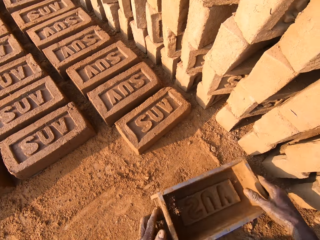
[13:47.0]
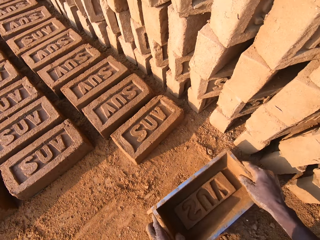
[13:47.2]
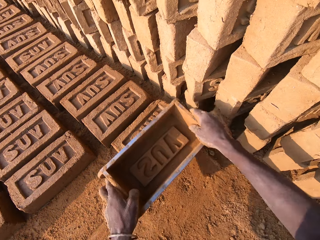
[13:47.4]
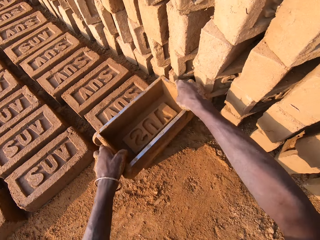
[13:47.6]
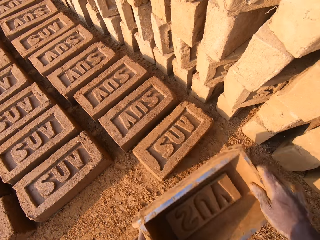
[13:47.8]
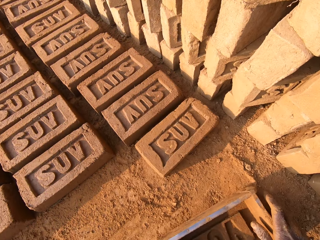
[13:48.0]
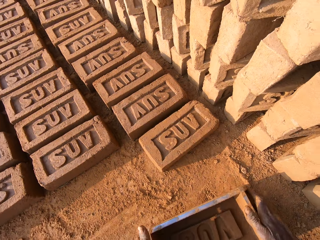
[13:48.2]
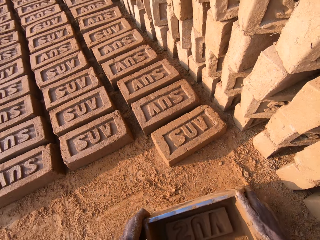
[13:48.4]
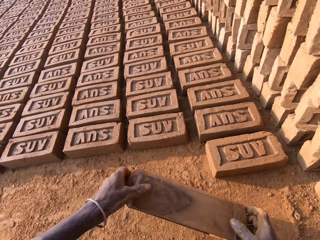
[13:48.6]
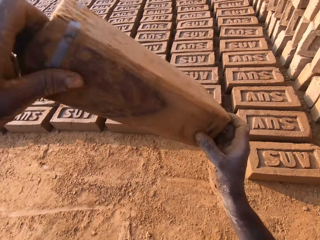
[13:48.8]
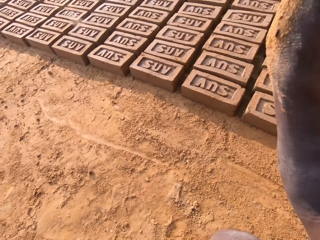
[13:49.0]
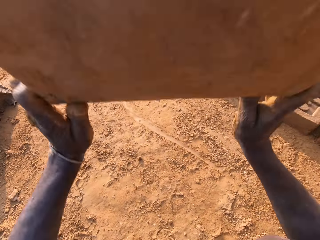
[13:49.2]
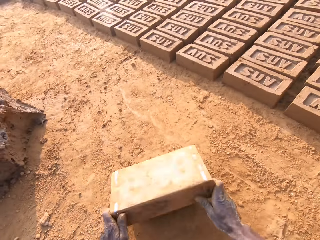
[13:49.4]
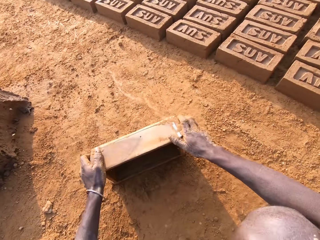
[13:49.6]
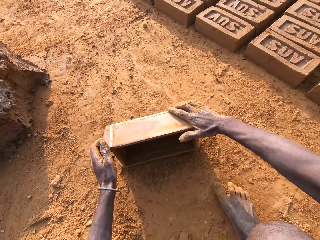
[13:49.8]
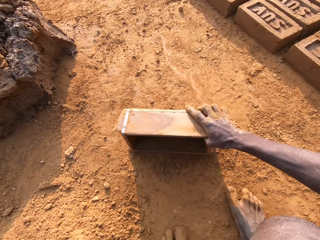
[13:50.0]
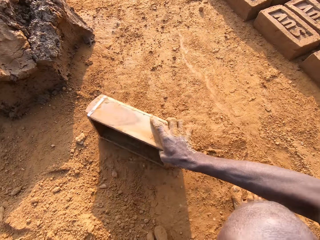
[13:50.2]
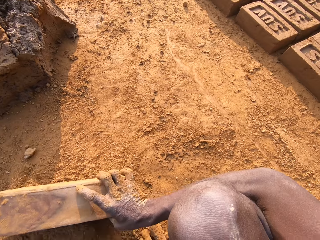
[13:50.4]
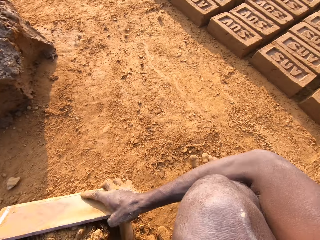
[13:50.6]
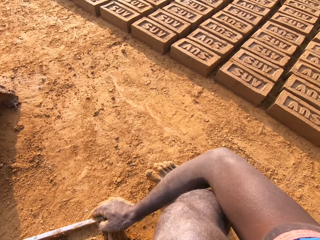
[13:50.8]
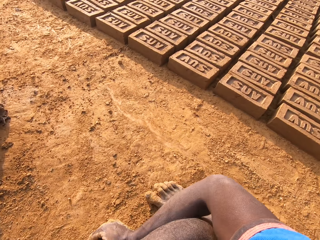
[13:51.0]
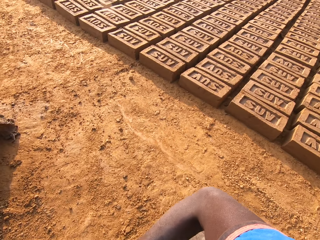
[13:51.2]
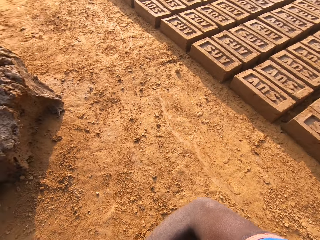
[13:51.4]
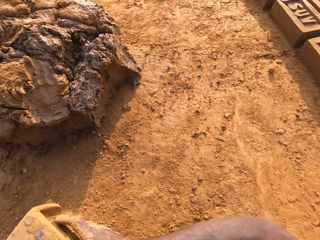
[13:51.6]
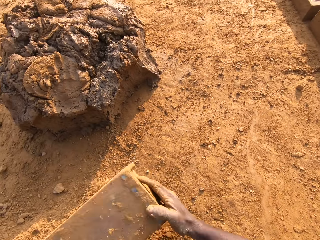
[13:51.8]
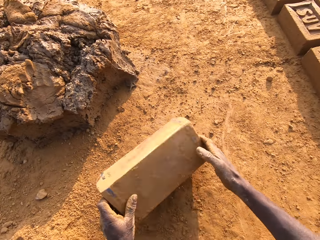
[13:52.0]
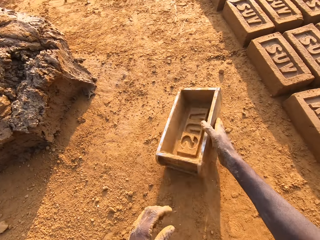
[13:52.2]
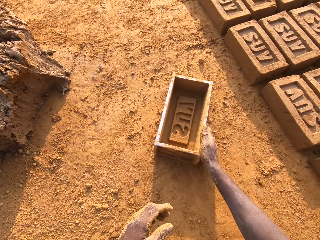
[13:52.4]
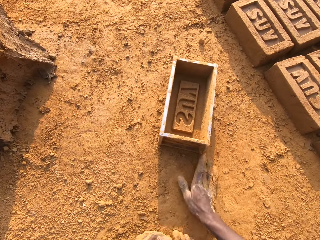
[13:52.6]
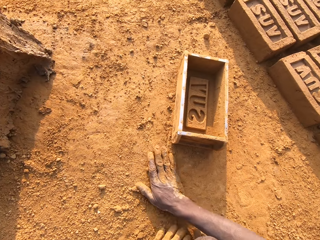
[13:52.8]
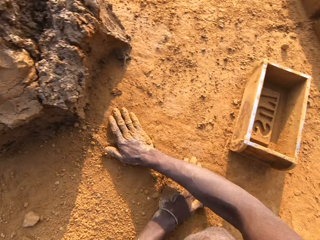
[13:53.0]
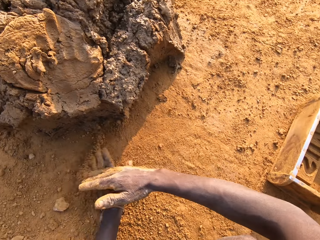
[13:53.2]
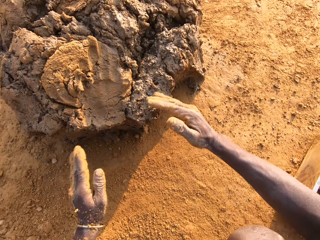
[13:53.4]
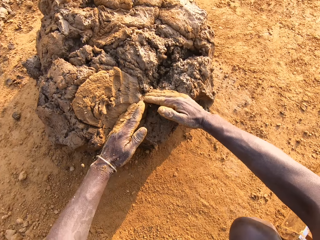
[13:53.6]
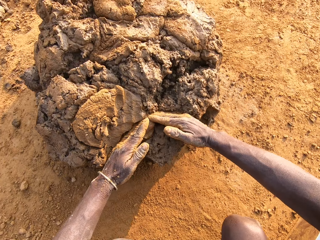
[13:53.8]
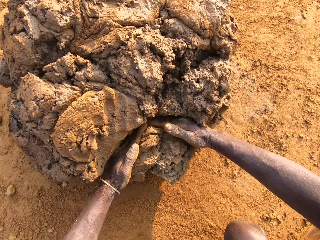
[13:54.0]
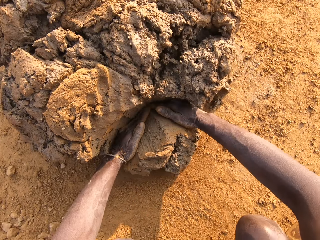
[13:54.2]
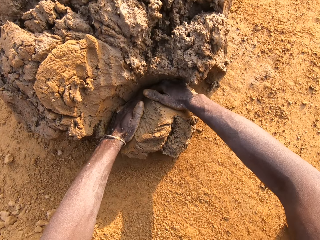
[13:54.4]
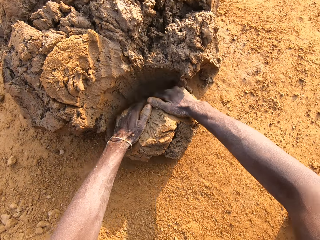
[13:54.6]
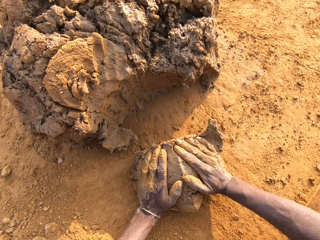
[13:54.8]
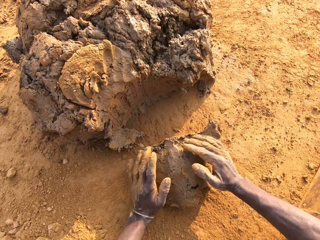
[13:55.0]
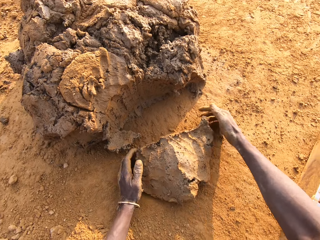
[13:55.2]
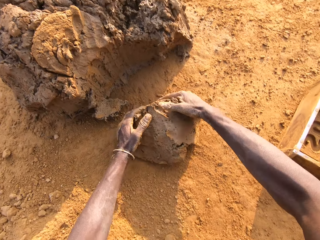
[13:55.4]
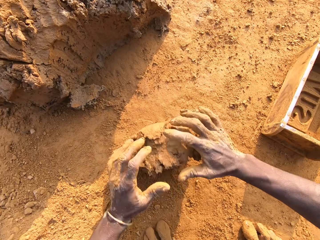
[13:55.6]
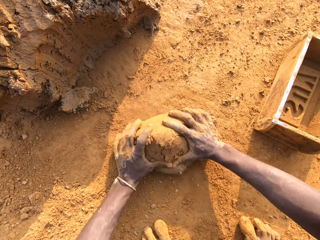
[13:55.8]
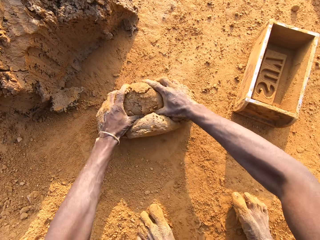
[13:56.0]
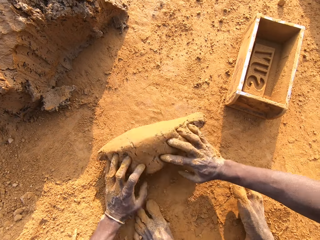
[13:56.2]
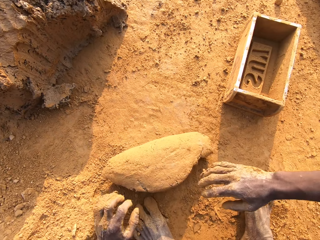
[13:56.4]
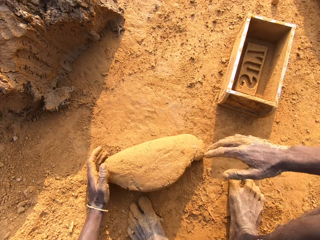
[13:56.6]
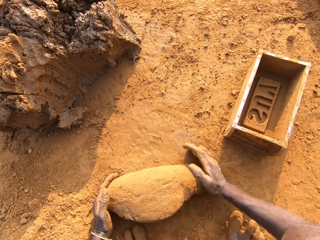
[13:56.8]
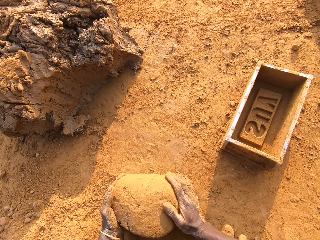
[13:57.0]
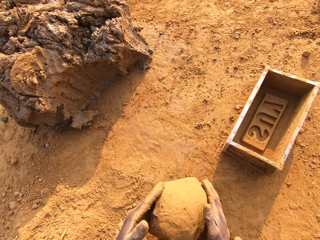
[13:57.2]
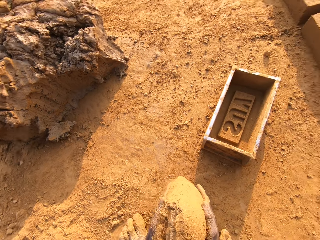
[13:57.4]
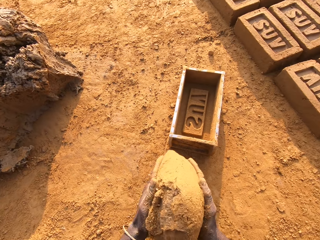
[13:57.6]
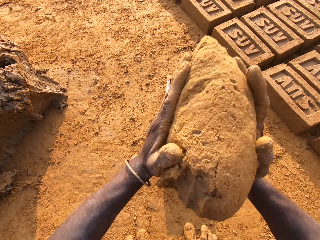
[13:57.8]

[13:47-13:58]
The camera wearer drops the iron brick mold on the ground. He hits the brick with the iron brick mold in his hands. He drops the iron brick mold on the ground. He hits the iron brick mold on the ground. He pours sand or dry soil into the iron brick mold with his left hand. He drops the iron brick mold on the ground. He spreads the dry soil on the ground. He puts mud in the brick mould. He cuts a portion of the concrete from the heap of concrete on the ground with his two hands. He mixes the concrete on the ground with his hands.

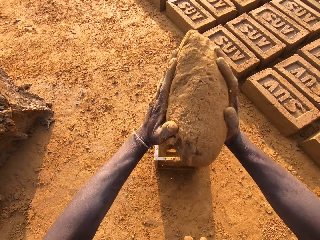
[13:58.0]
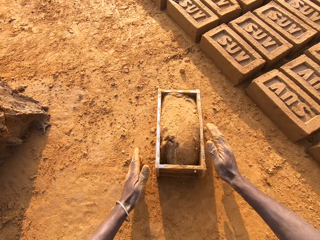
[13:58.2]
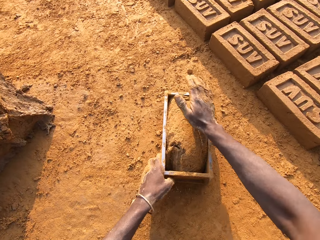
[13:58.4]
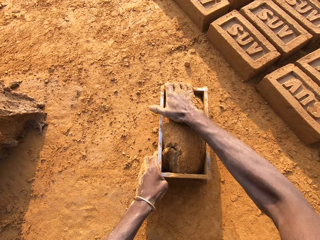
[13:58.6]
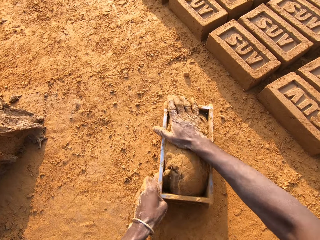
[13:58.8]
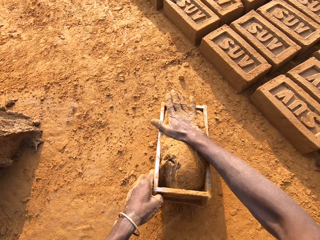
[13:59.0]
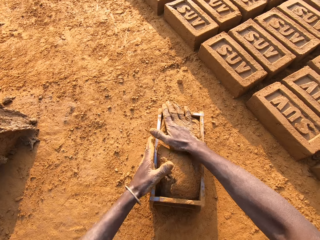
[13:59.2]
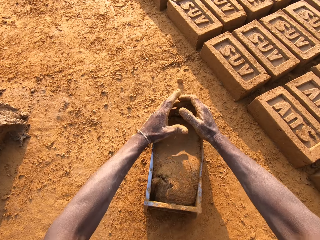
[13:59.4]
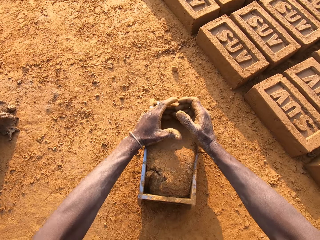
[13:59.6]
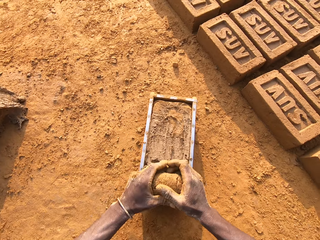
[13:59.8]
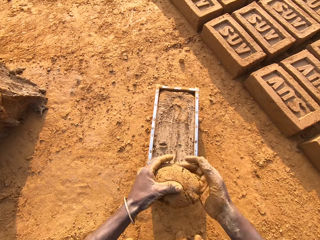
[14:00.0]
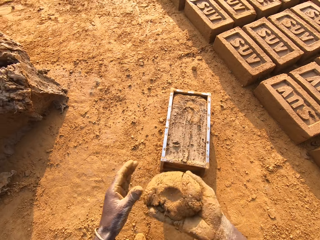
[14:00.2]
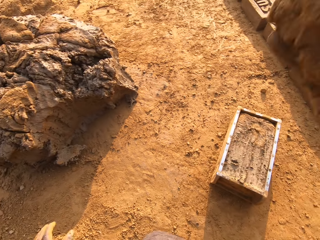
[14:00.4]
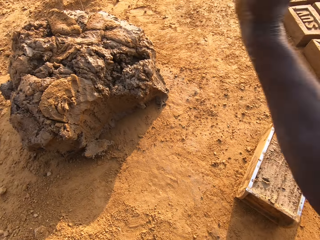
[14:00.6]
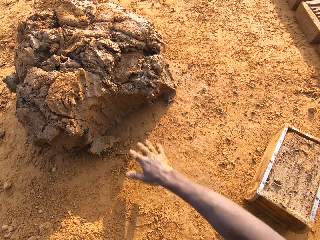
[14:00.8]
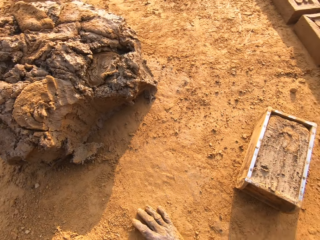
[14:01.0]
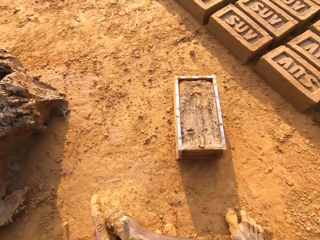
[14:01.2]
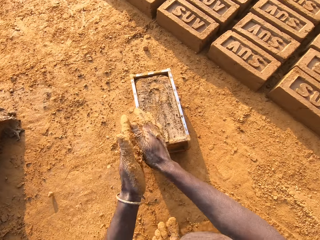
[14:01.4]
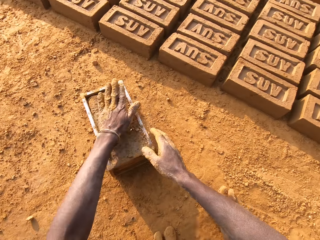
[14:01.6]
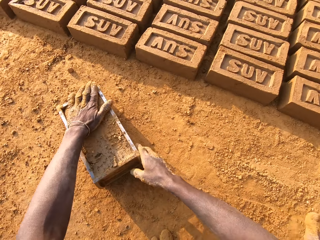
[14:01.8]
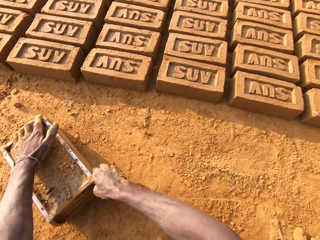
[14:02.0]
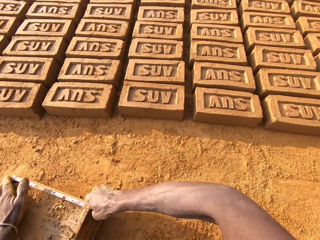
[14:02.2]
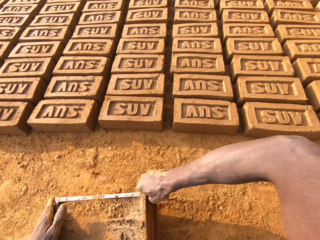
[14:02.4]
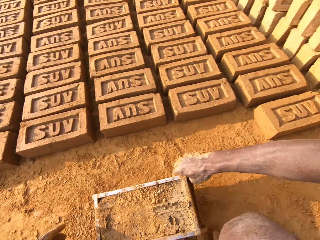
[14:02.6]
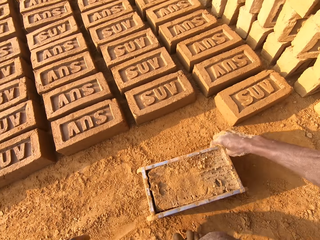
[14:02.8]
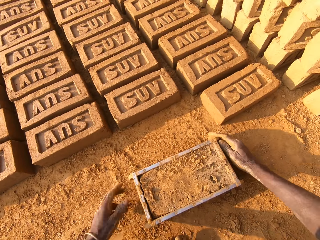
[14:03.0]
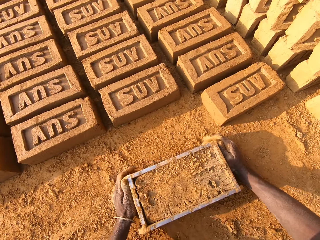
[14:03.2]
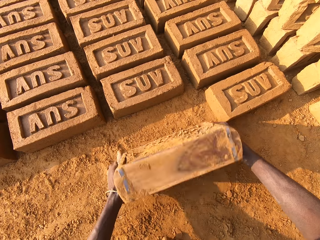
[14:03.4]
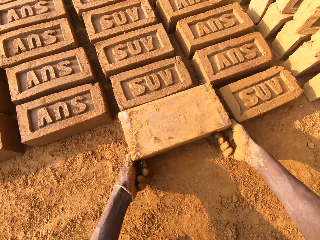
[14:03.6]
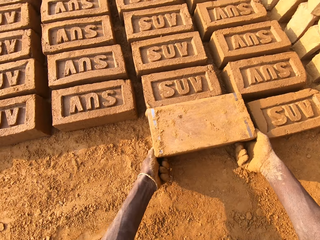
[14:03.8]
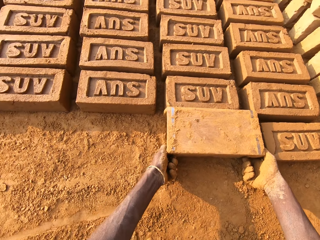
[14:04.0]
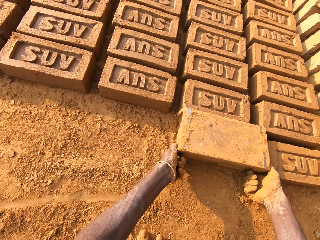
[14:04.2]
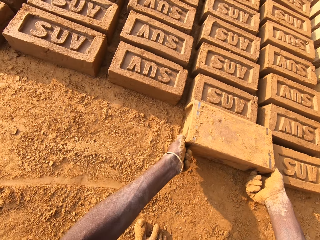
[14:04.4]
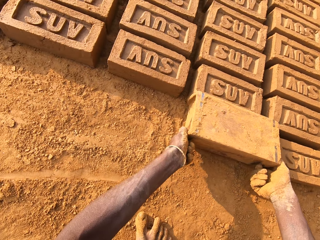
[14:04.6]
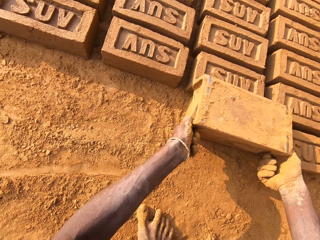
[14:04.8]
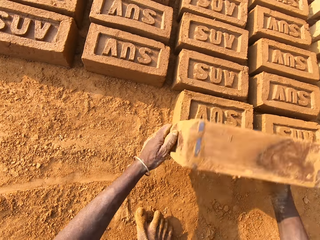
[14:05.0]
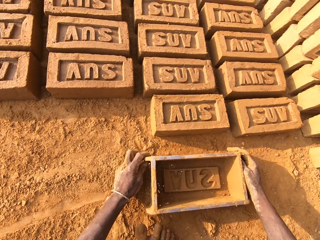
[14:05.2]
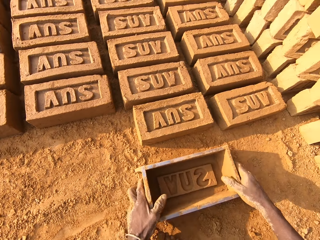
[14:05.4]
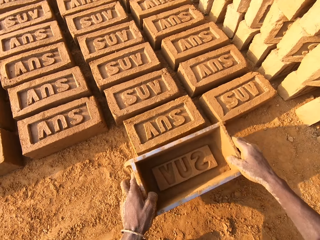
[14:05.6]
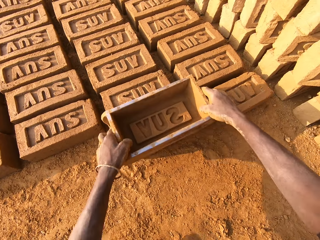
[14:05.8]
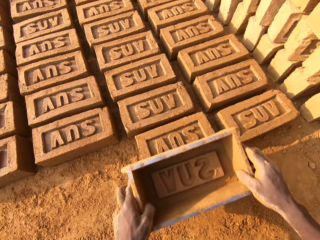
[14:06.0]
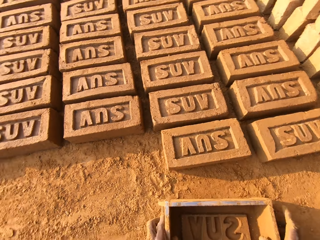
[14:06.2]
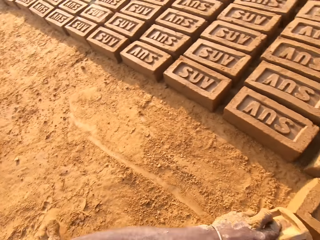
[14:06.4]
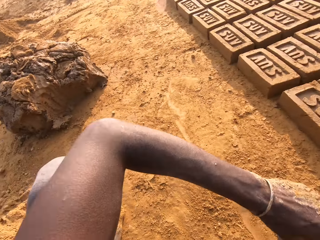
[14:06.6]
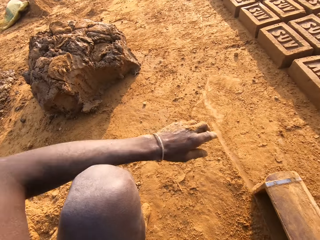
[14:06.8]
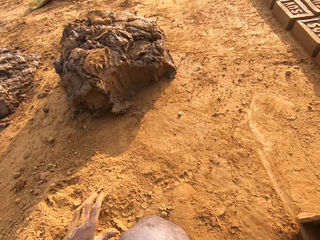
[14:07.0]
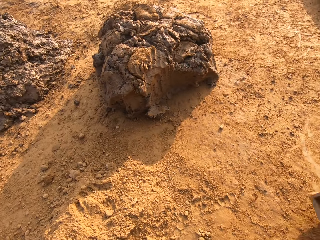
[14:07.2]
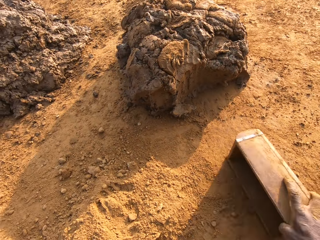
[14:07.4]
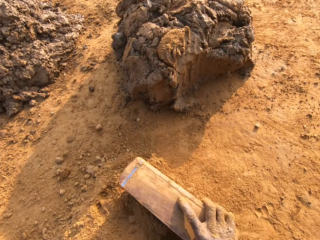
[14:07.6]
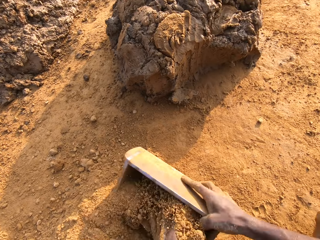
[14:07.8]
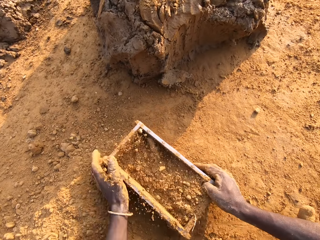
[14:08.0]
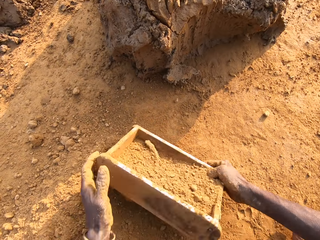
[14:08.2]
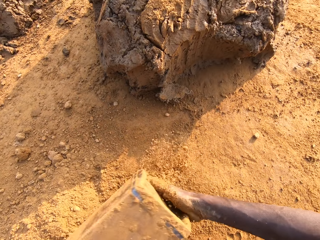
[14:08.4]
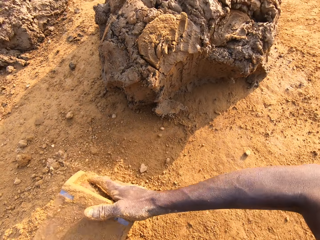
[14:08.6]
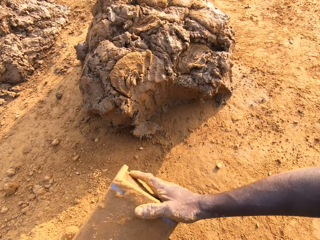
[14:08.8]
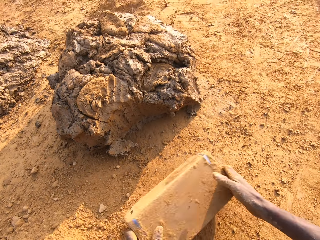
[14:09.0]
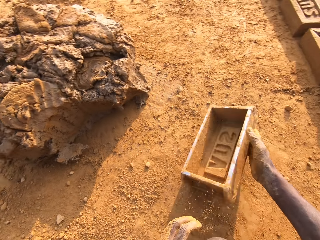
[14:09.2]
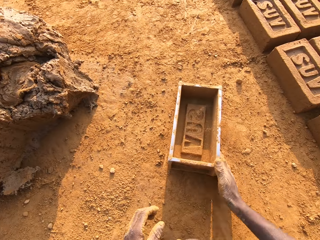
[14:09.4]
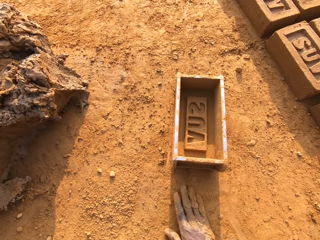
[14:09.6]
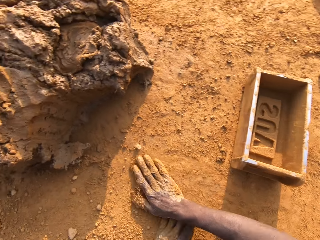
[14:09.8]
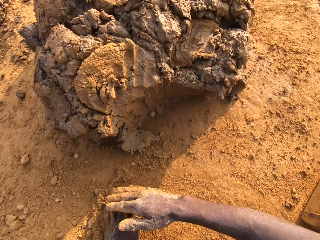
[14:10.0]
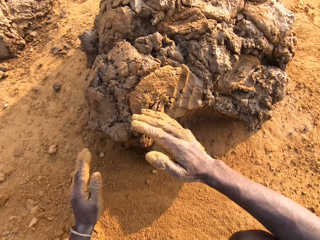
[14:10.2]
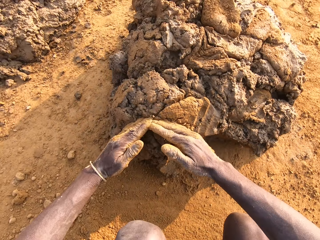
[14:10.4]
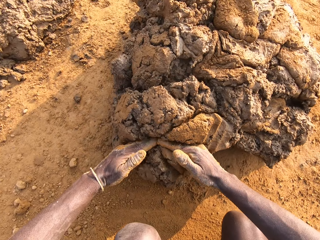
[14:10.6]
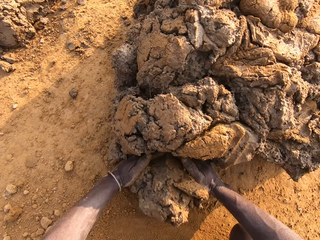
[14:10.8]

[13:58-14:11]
The camera wearer drops the concrete or mud in his hand in the iron brick mold. He removes the excess concrete from the iron brick mold. He drops the excess concrete on the heap of concrete on the ground. He puts dry soil on the mud in the brick mould. He shifts the iron brick mold on the ground with his two hands. He moulds the brick. He turns the iron brick mold on the ground. He drops the iron brick mold on the ground. He hits the brick with the iron brick mold in his hands. He drops the iron brick mold on the ground. He pours sand or dry soil into the iron brick mold with his left hand. He pours the soil on the ground. He removes the sand from the iron brick mold. He drops the iron brick mold on the ground. He spreads the dry soil on the ground.
